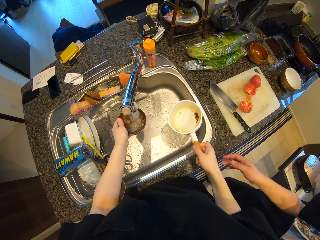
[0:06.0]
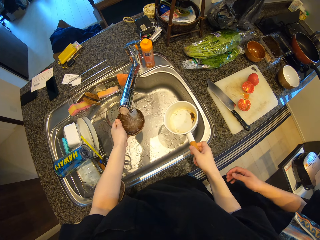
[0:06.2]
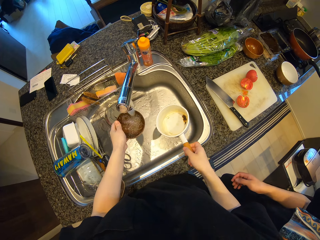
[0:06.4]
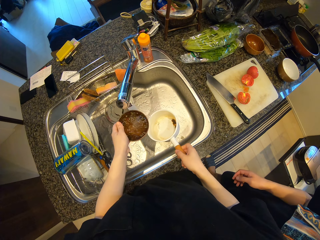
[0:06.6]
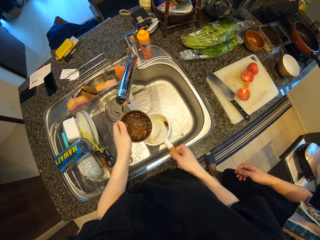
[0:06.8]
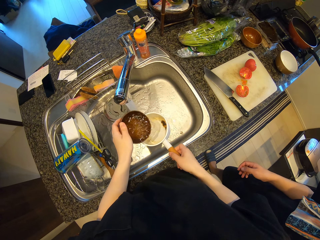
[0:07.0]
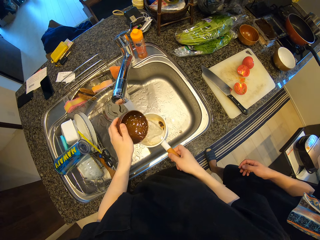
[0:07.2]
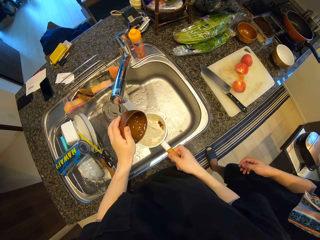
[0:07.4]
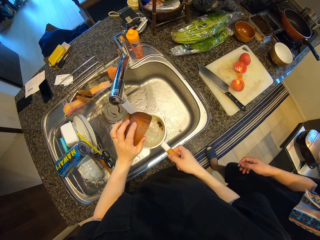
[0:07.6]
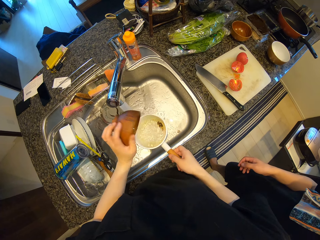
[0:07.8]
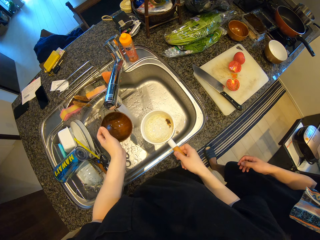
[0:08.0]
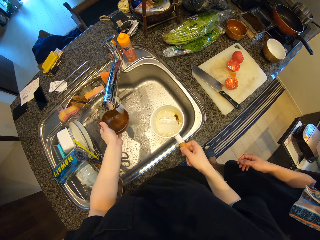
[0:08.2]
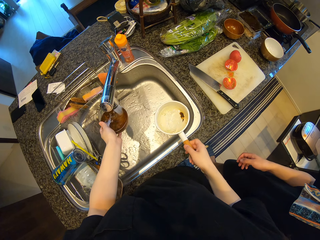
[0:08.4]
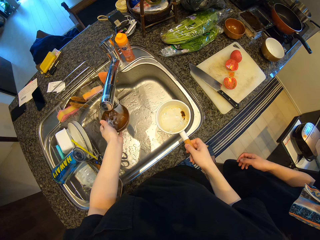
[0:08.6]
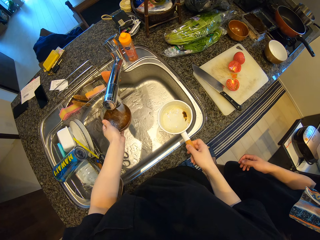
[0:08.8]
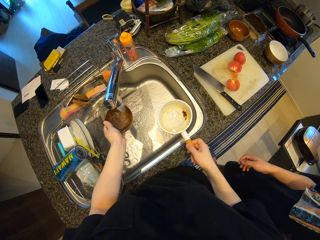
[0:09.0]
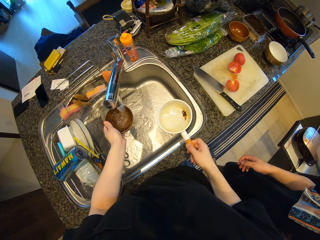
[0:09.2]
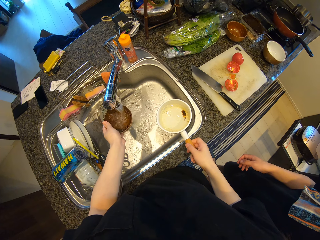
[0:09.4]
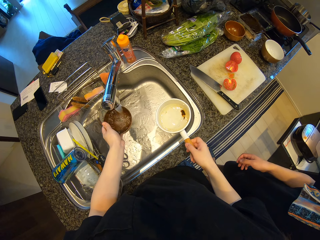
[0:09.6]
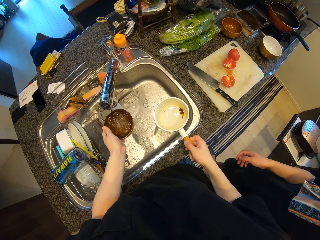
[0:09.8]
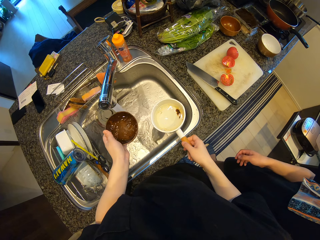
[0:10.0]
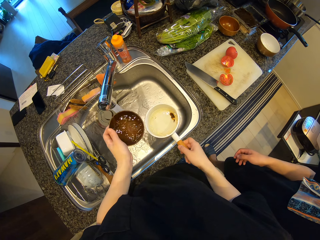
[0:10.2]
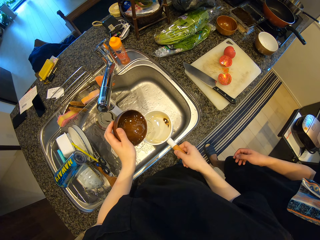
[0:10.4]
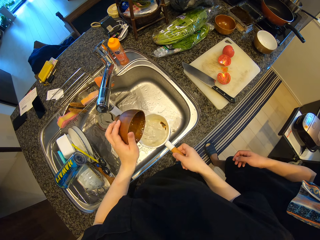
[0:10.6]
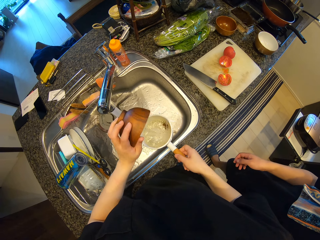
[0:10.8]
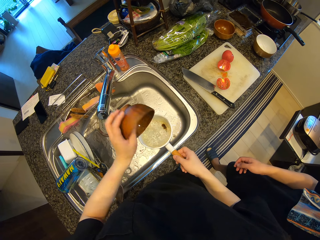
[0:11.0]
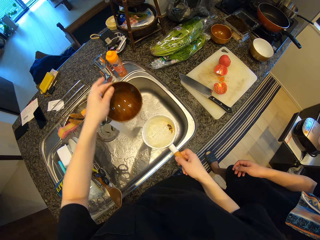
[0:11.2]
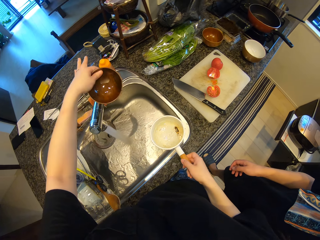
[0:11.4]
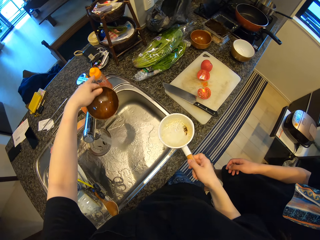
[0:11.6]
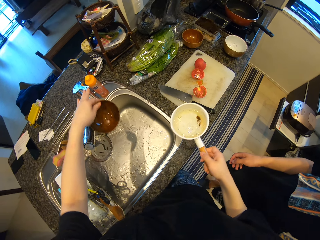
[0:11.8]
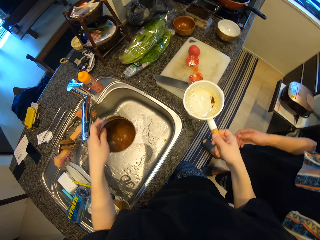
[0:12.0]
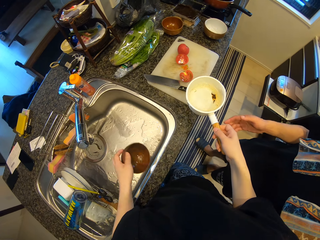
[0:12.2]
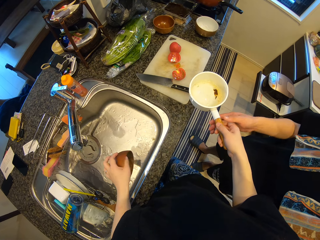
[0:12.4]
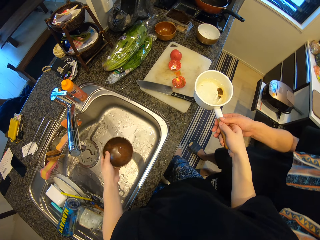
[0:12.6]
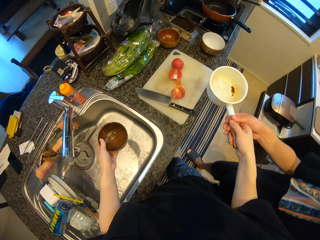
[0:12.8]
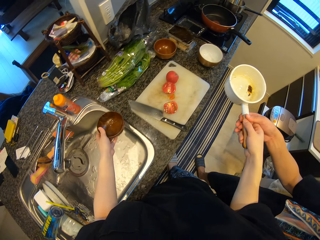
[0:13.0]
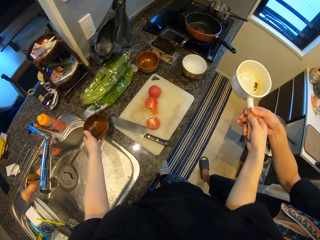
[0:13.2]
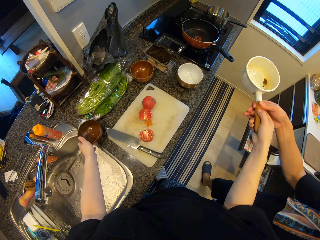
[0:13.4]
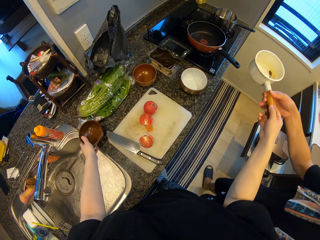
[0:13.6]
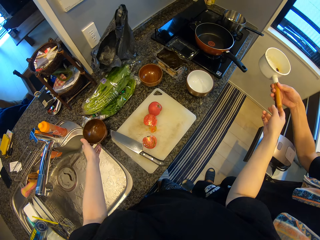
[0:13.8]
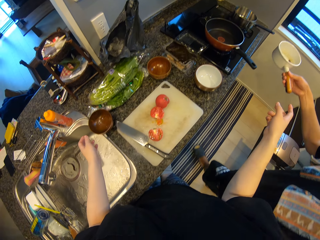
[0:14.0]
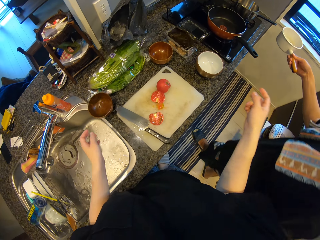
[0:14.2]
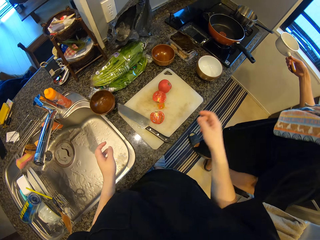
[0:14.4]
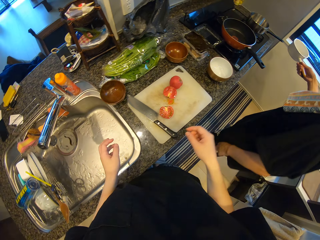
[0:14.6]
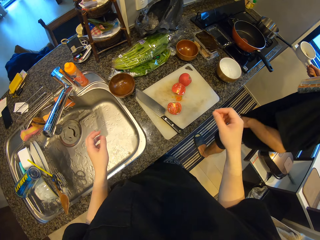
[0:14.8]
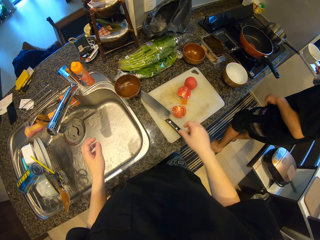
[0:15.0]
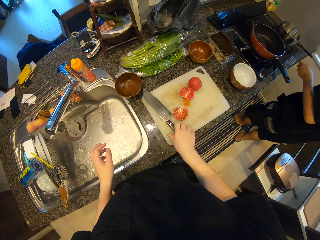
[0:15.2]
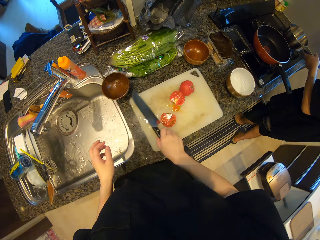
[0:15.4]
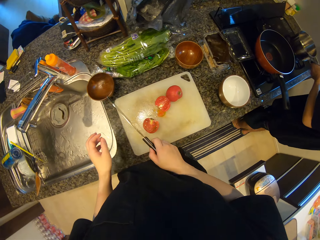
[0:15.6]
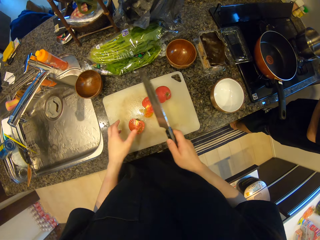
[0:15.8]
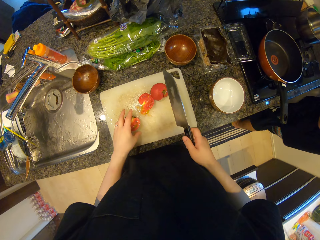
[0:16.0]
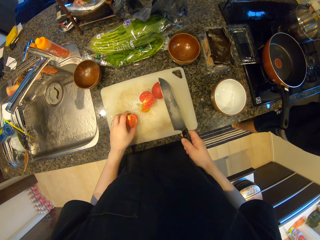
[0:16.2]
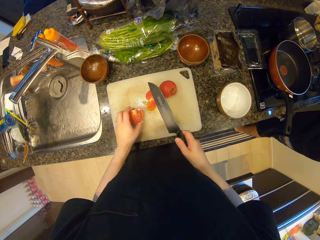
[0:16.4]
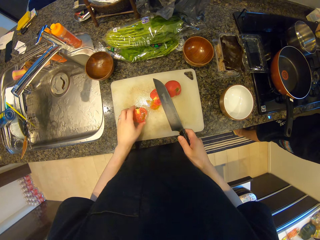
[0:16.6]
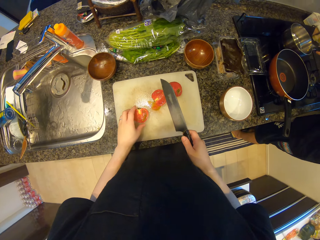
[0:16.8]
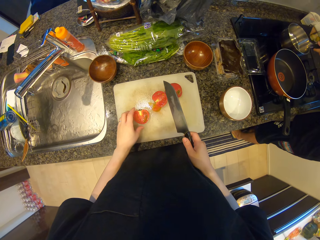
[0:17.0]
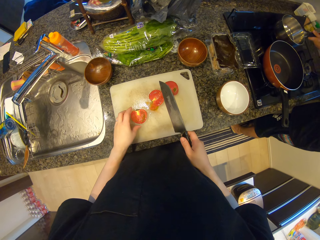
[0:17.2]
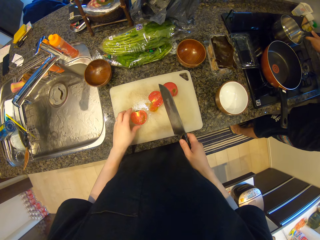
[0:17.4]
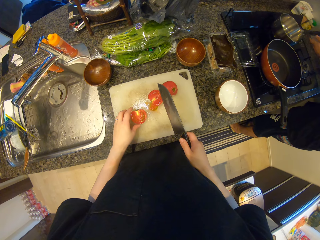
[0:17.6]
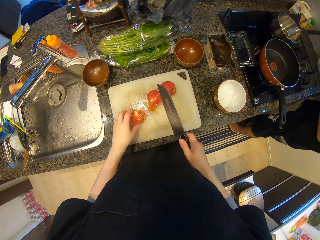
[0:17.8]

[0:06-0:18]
The camera wearer pours the water in the bowl into the pot. He pours water into the bowl. He fetches water into the bowl. He pours the water in the bowl into the pot. A woman talks to the camera wearer. The camera wearer closes the tap with his left hand. He gives a man the pot. He drops the bowl on the counter. He gives the bowl to the man. He picks up a knife from a chopping board on the counter. The man moves another pot on a cooker with his left hand. The camera wearer picks up a piece of tomato with his right hand.

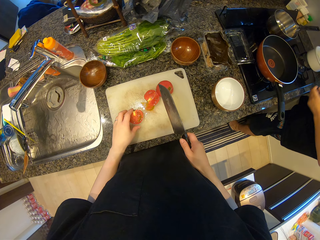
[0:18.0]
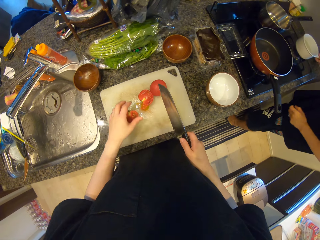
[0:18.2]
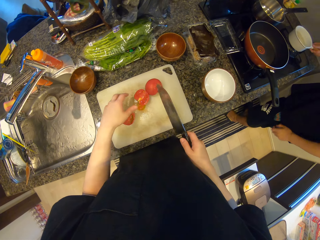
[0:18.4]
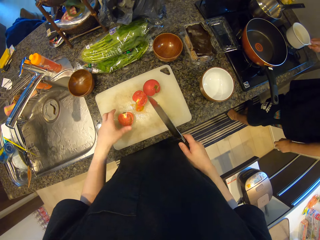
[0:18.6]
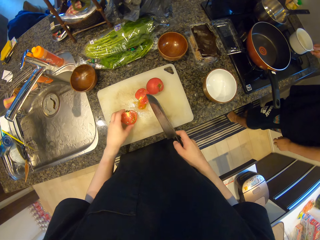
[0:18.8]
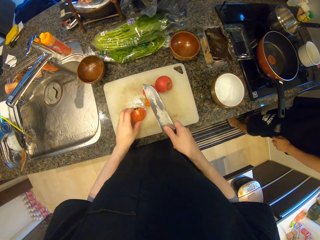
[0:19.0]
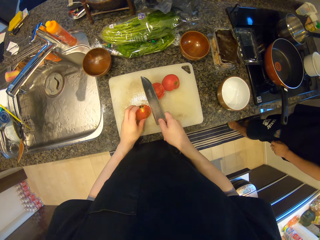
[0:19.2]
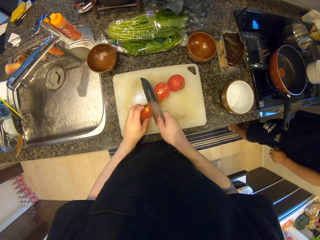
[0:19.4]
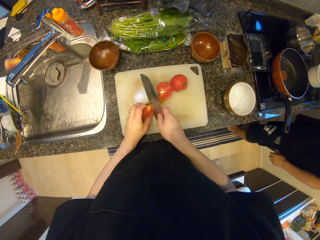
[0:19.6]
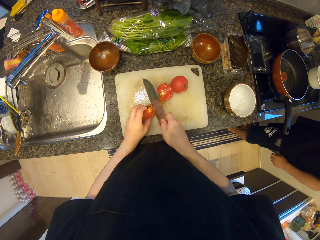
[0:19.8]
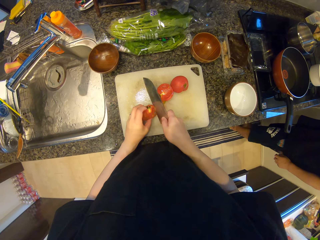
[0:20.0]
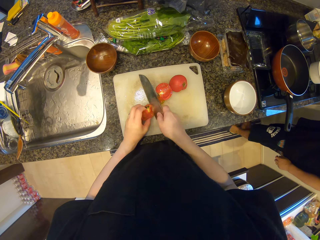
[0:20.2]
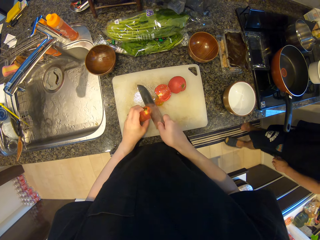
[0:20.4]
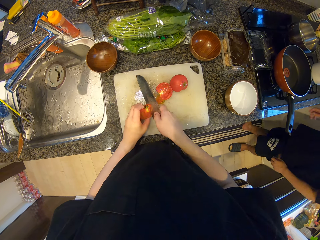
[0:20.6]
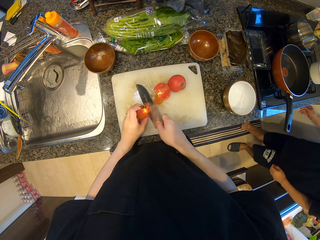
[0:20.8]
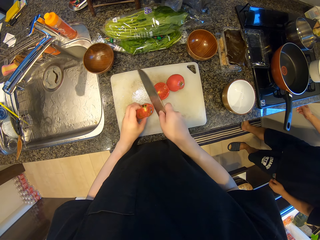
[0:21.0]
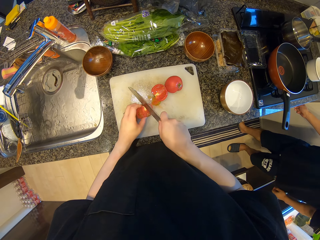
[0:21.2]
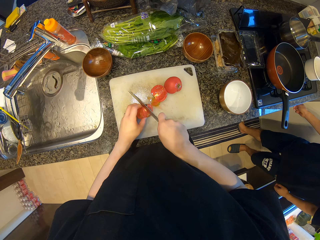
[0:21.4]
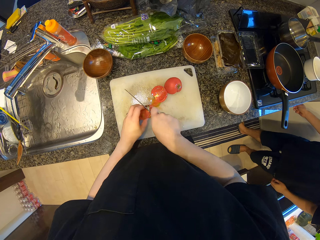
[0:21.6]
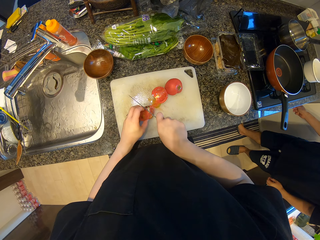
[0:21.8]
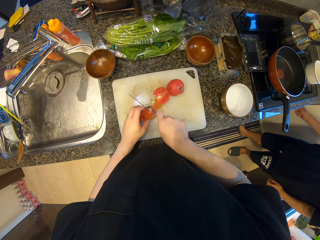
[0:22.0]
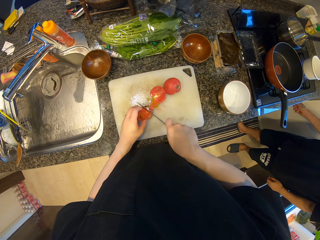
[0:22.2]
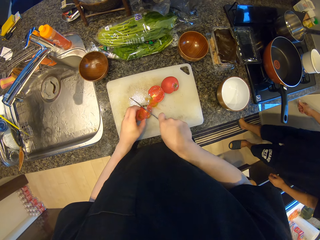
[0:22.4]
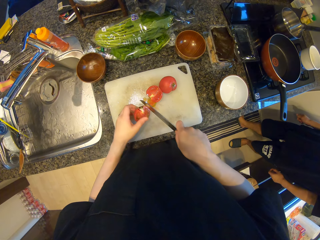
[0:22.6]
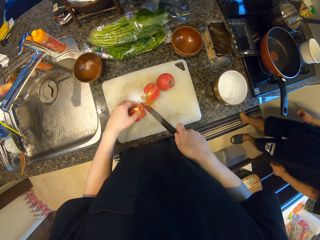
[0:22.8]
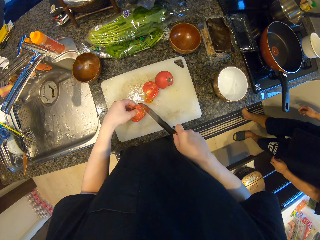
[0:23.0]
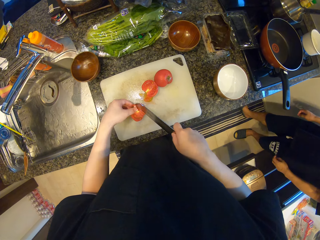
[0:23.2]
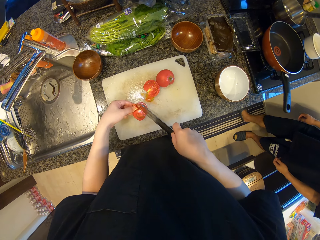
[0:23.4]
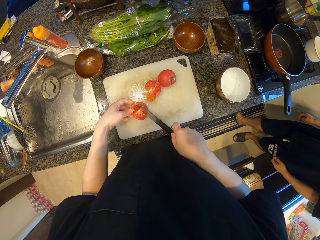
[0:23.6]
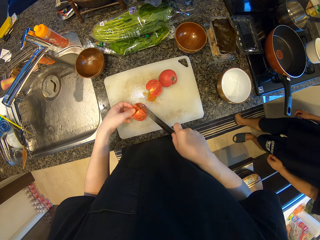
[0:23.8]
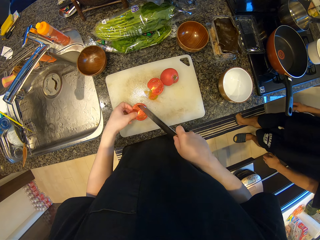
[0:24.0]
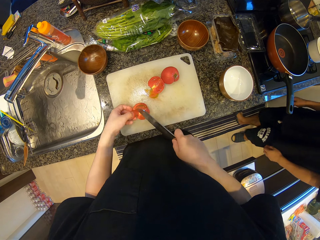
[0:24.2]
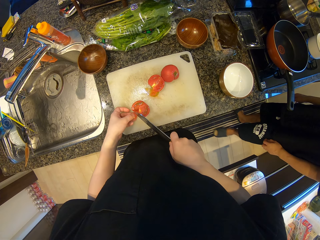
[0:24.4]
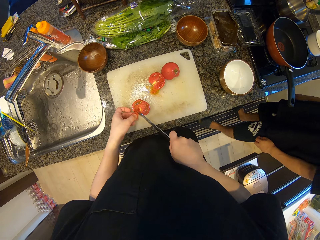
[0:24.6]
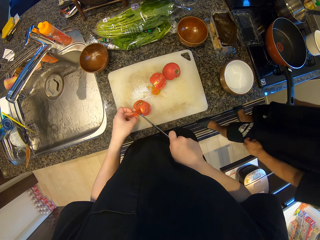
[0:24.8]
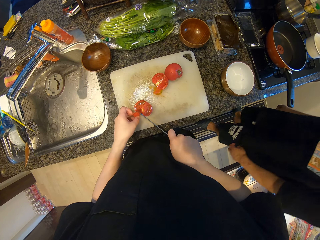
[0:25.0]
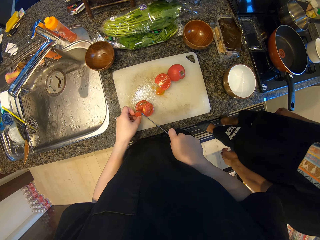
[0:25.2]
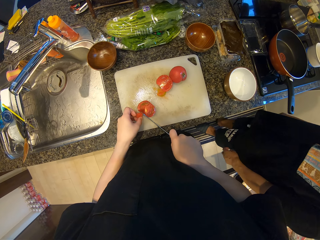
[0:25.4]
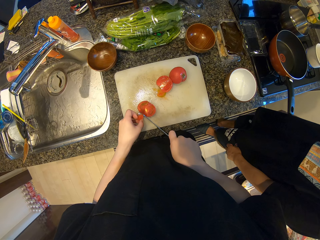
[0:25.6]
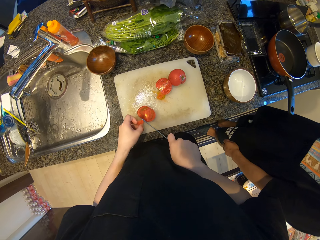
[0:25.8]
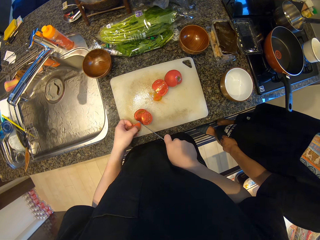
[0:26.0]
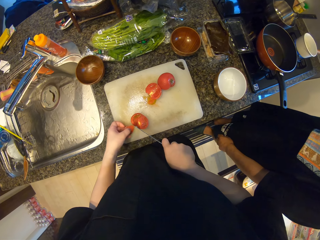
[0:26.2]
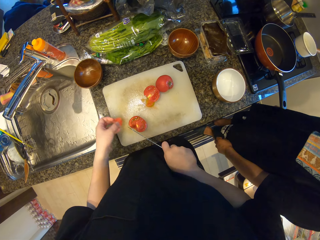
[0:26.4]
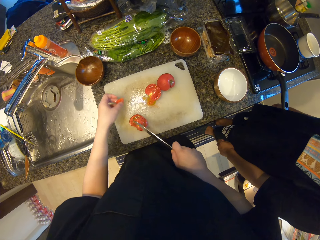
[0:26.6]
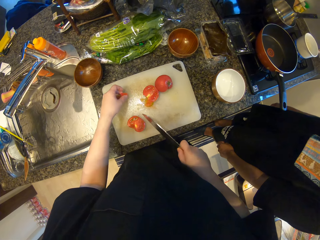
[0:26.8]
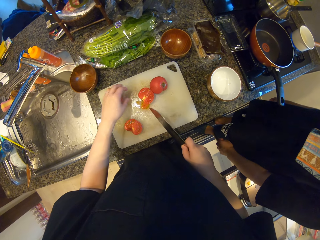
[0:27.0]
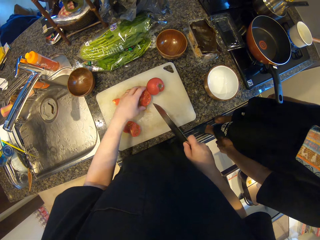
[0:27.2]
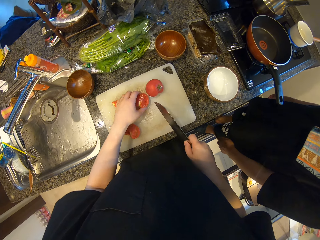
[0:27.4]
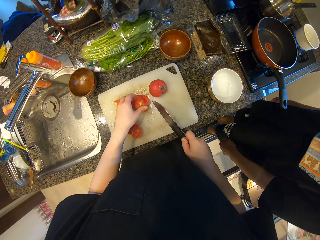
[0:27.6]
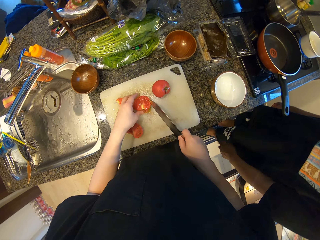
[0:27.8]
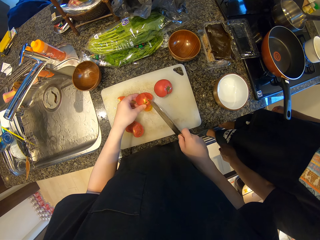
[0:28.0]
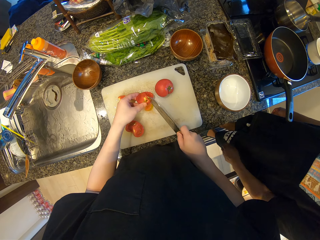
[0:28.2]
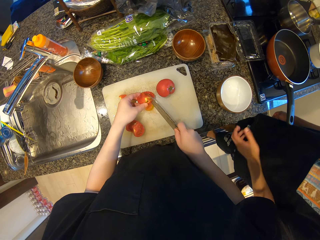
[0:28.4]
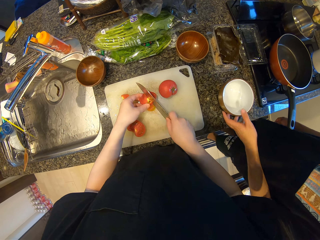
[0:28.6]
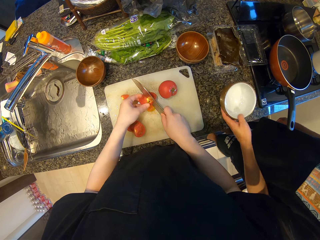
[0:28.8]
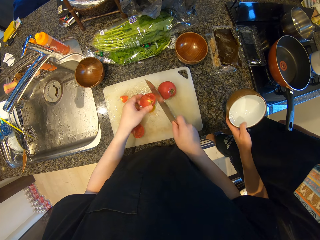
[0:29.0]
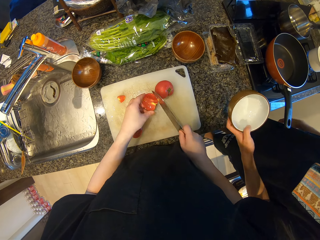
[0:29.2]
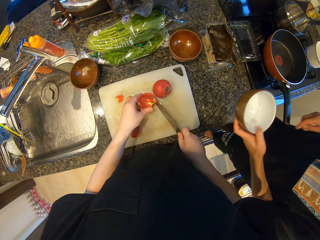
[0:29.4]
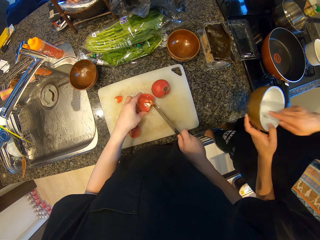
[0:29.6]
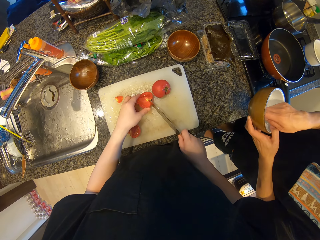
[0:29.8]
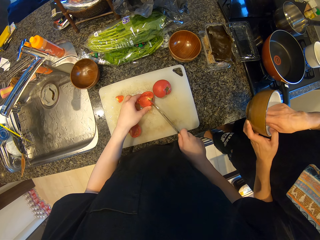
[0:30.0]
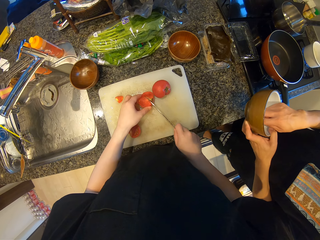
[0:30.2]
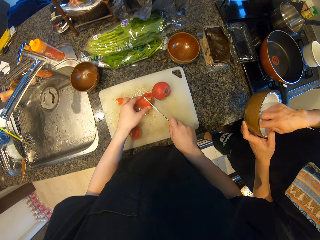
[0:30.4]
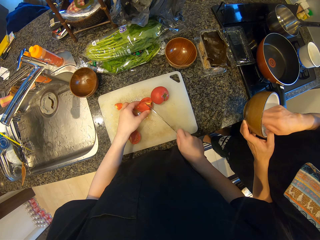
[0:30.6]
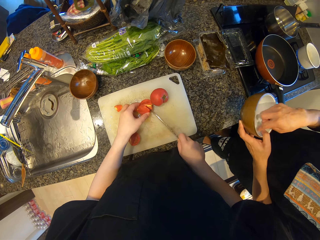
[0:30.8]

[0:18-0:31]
The man drops the pot on the cooker. The camera wearer cuts out the dirt in the piece of tomato with the knife. He talks to the man. He picks up another piece of tomato with his left hand and cuts out the dirt in the other piece of tomato with the knife. The man picks up another bowl from the counter with his left hand and cleans the other bowl with his right hand.
